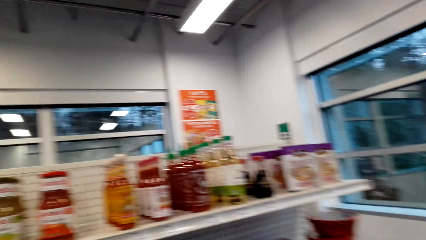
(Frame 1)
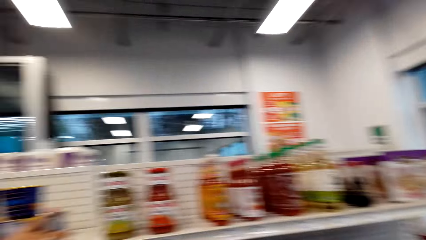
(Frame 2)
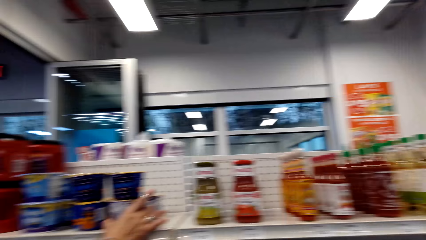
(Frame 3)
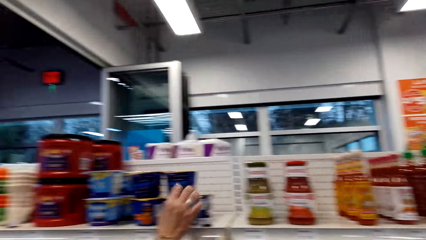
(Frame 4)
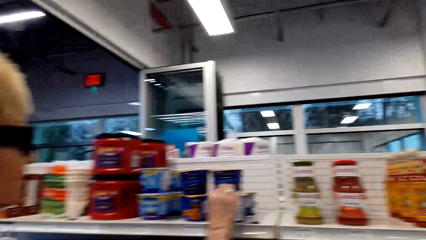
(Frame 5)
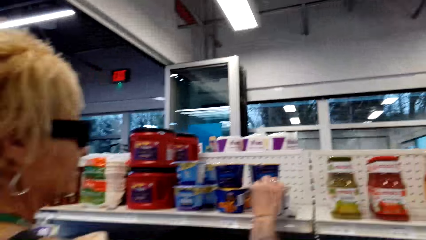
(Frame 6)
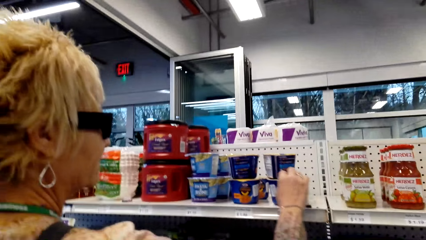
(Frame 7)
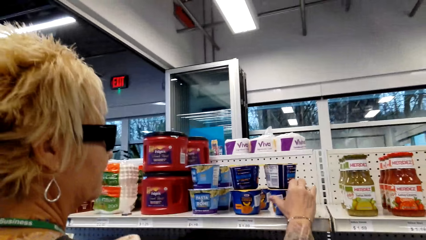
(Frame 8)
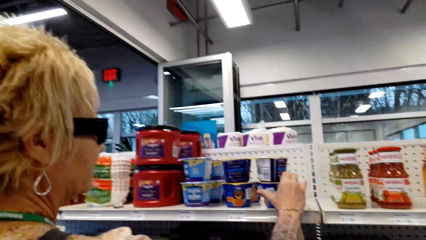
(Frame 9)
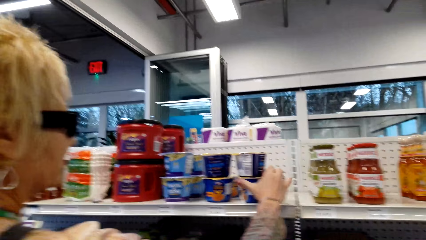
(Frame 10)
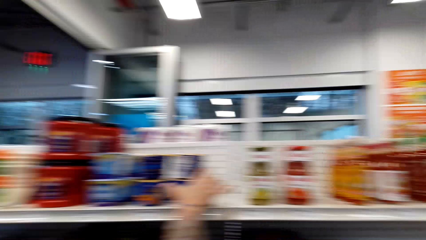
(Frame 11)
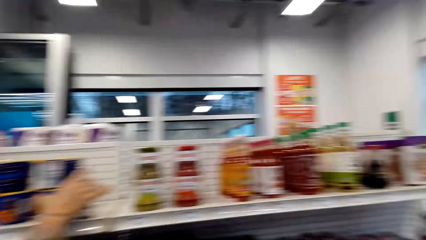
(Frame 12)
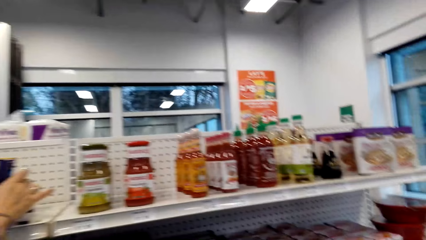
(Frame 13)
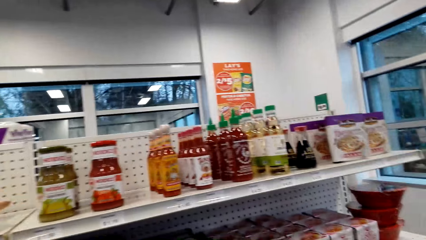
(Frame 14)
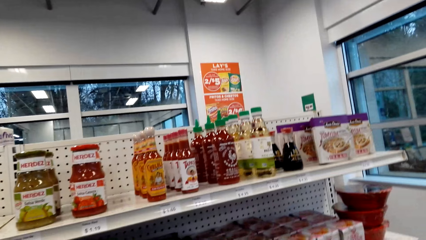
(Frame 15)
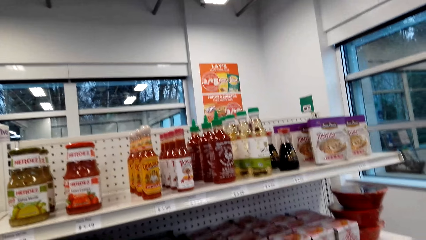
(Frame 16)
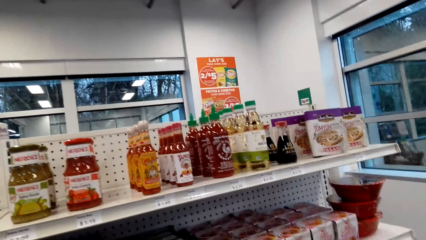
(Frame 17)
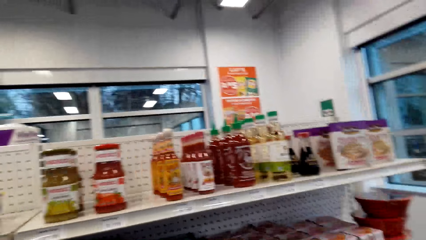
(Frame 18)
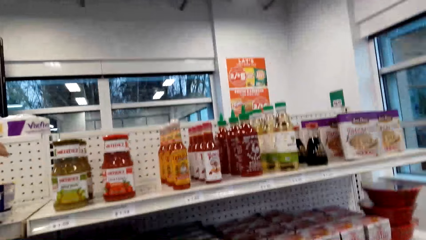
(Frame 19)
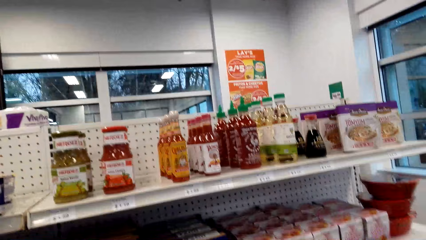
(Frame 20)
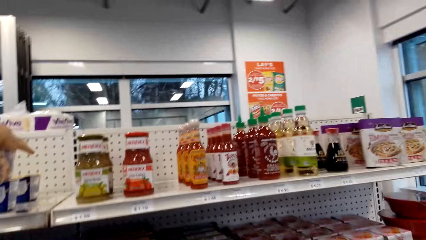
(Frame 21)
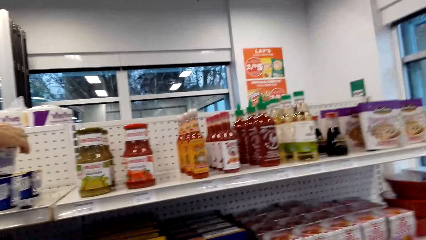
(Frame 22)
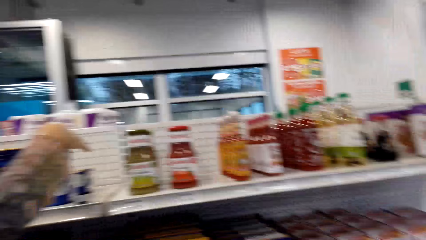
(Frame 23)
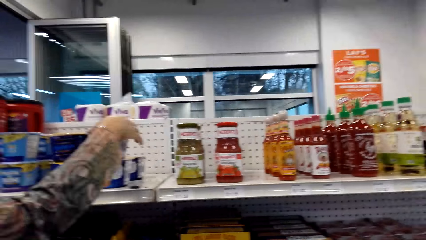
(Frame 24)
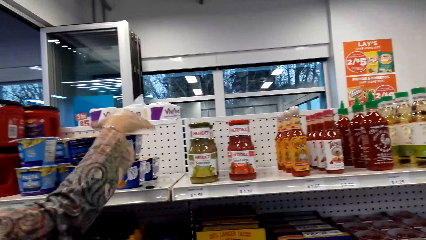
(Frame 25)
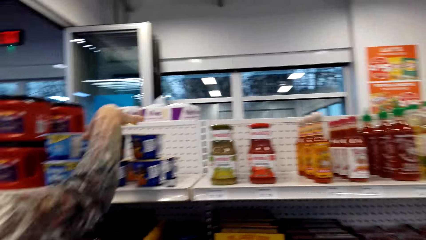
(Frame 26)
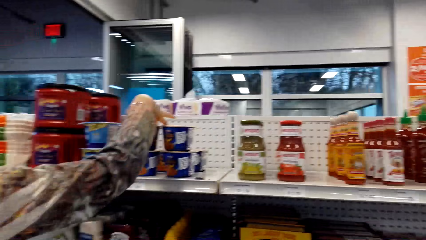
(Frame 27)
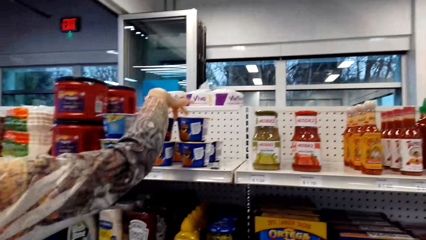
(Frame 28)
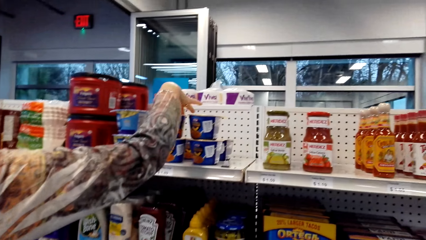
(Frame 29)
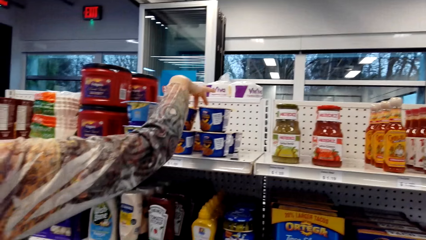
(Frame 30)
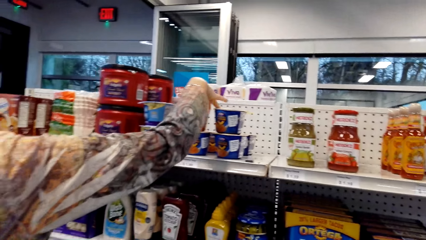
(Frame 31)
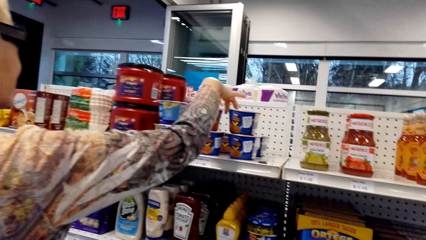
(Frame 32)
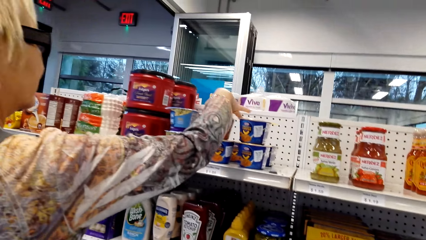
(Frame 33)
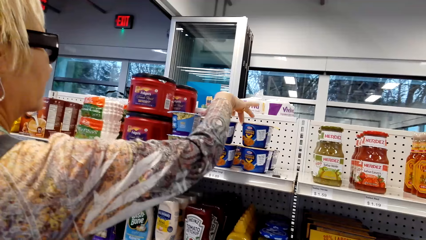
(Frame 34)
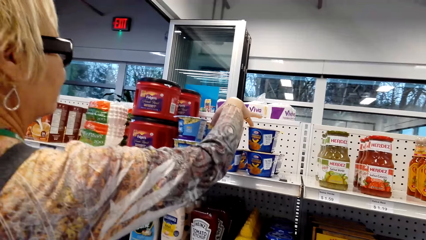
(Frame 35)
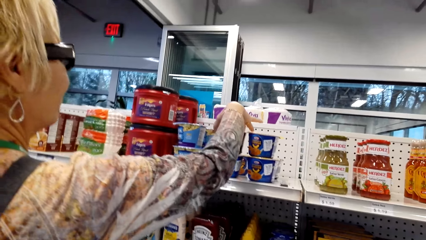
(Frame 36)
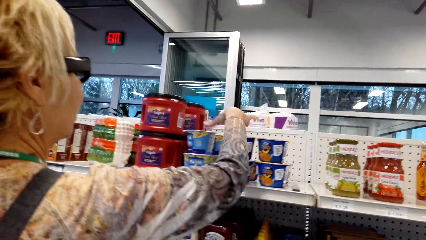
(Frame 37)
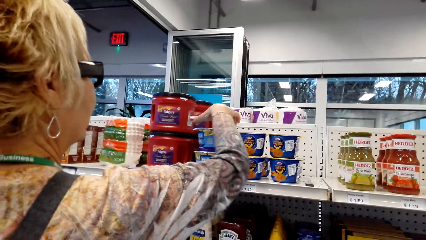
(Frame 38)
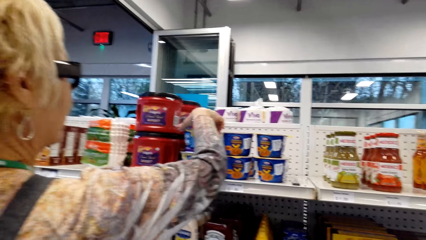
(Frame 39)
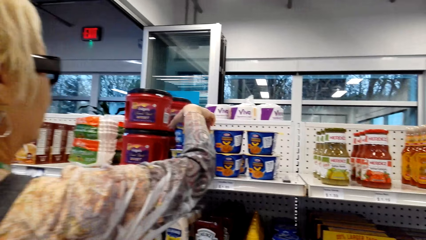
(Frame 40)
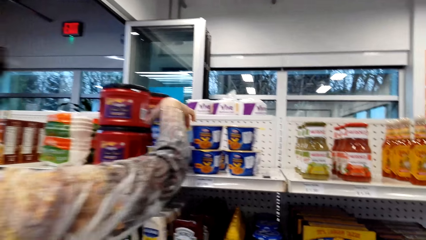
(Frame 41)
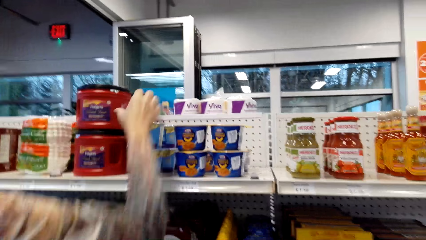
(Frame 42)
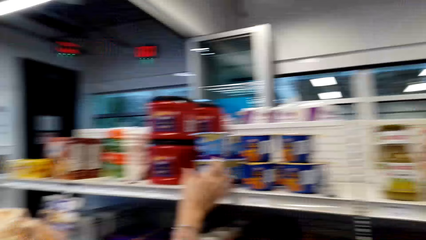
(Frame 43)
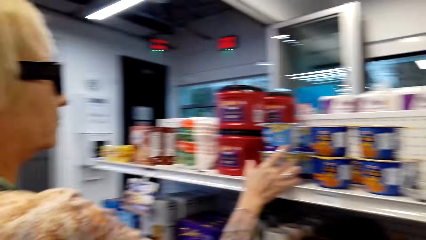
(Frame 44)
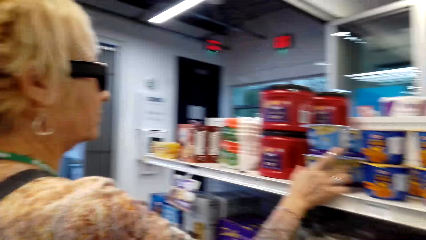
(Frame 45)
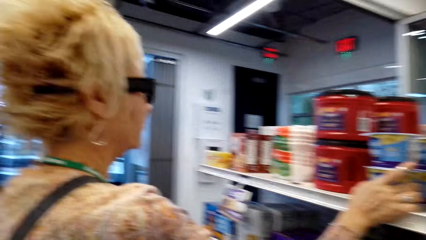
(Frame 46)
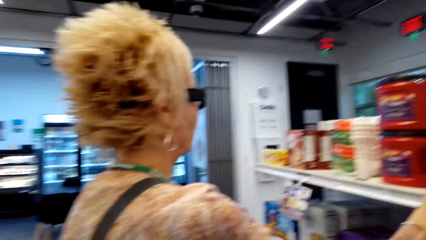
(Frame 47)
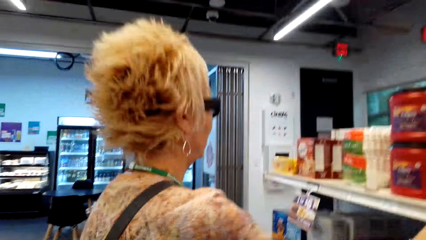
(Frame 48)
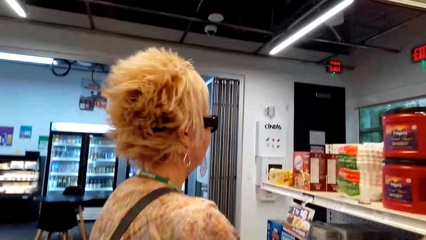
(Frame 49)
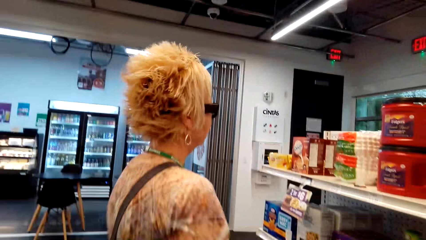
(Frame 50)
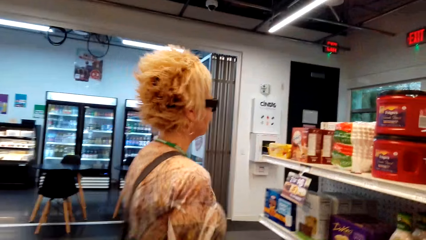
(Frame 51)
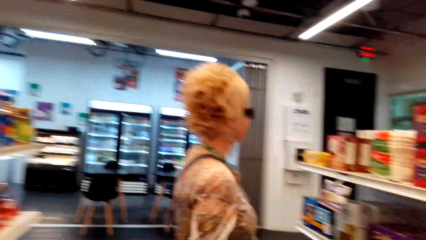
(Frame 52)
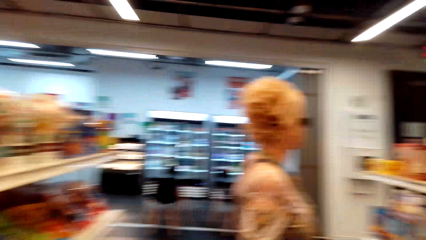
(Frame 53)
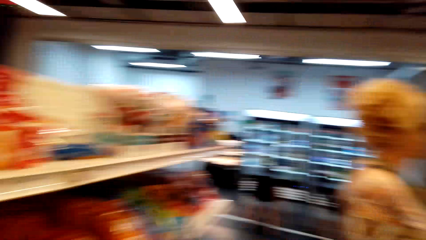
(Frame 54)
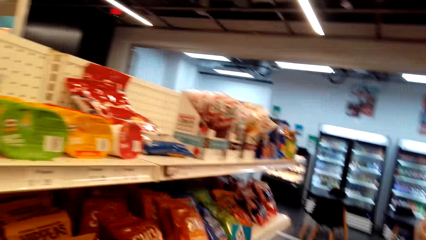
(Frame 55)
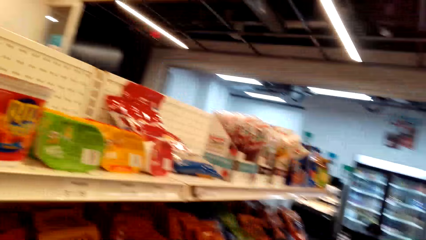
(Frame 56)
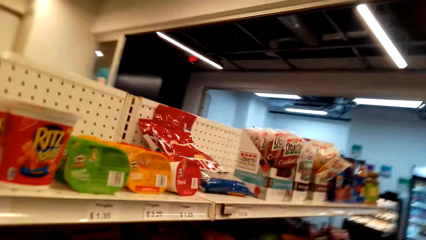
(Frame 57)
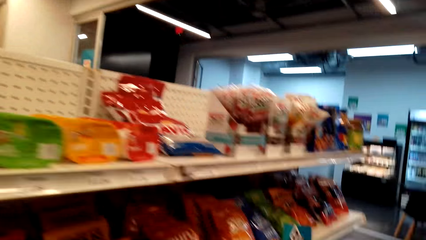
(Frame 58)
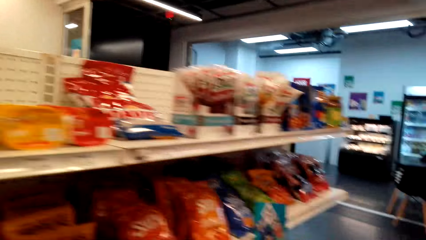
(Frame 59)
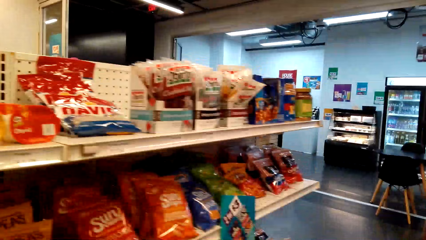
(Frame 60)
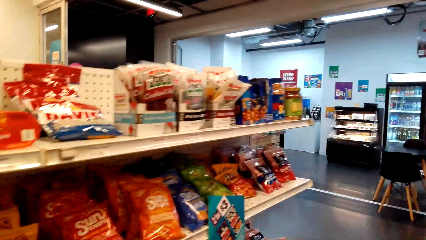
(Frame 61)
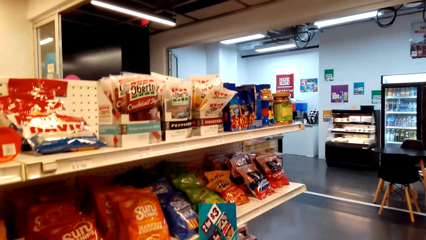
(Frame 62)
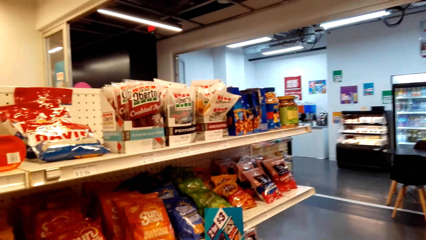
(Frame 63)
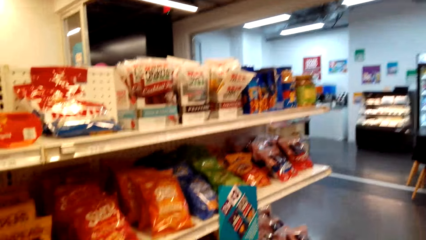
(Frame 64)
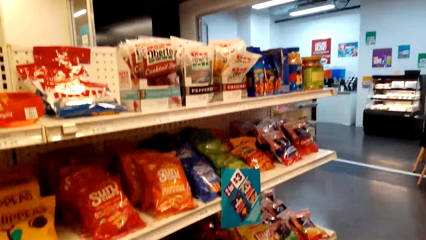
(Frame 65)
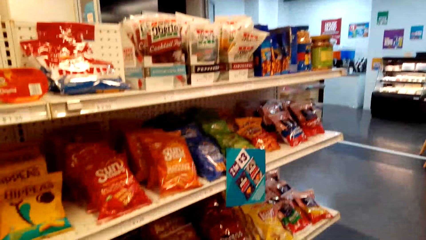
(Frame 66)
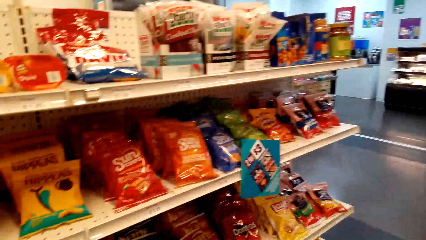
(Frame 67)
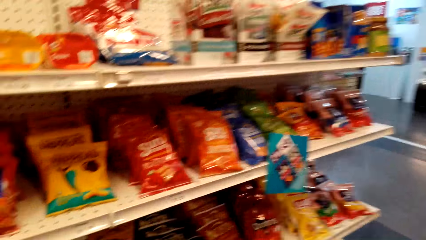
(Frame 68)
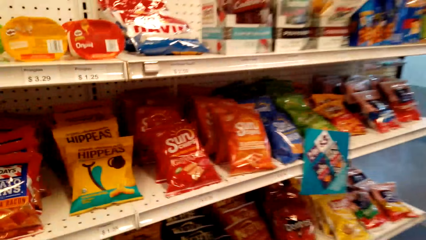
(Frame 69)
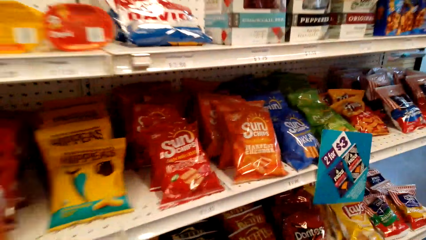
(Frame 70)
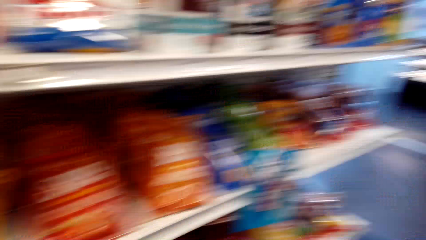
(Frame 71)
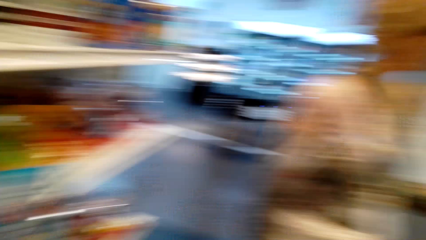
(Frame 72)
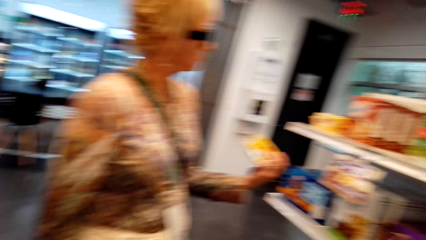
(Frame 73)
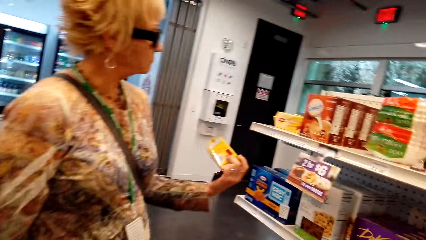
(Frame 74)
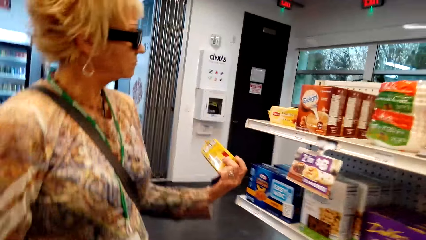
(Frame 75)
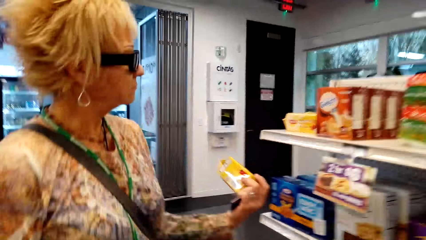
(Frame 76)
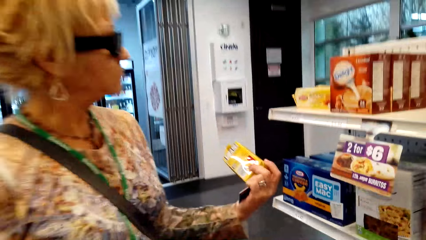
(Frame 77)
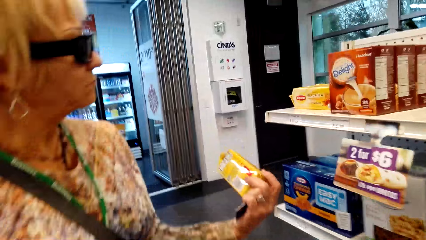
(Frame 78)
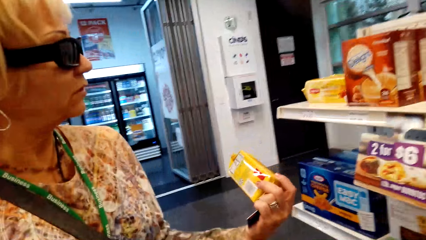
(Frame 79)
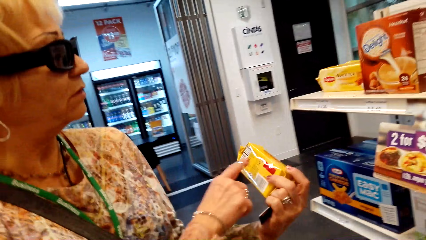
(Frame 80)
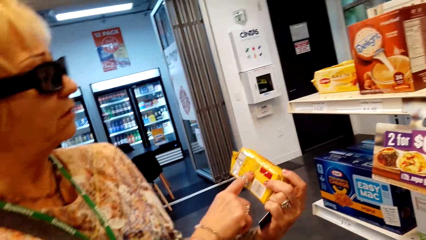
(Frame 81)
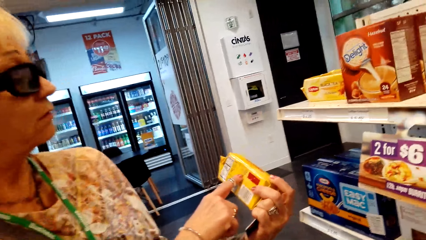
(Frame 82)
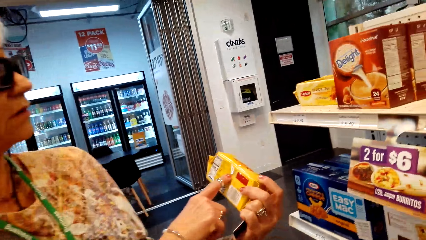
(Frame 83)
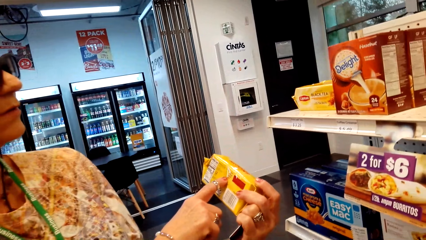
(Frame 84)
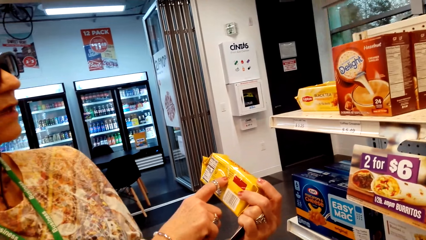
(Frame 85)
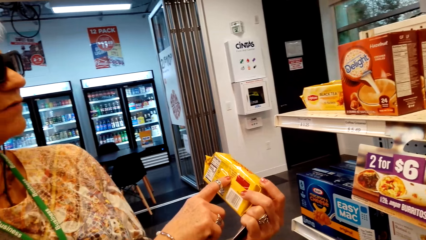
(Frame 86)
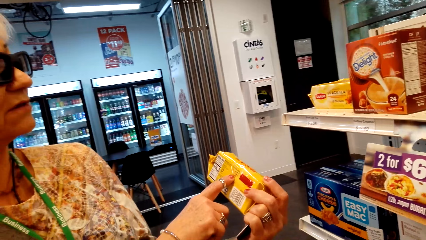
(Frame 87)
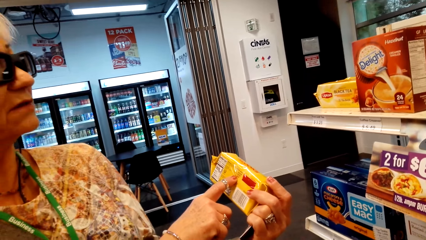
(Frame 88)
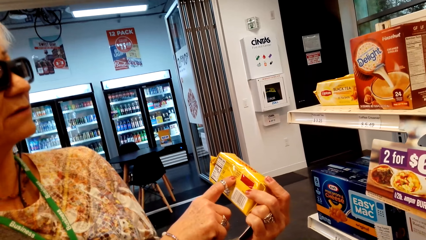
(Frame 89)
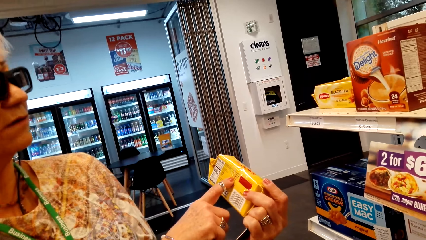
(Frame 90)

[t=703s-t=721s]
The camera wearer looks around the shelves. A lady holds a can of yoghurt. The camera wearer arranges items on the shelf. The lady stares at the cans. The camera wearer looks around the shelves. They hold an item. The lady holds a packet of biscuit.
